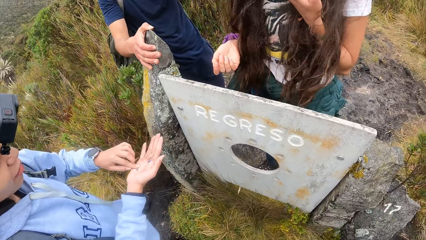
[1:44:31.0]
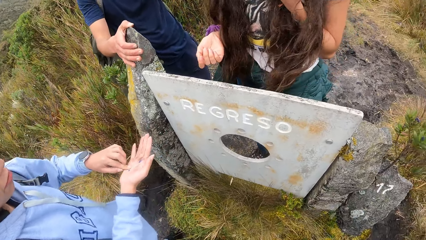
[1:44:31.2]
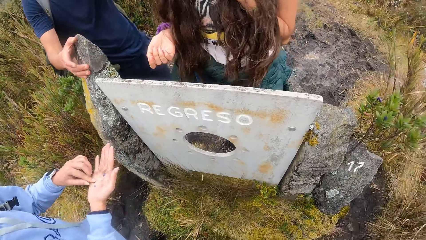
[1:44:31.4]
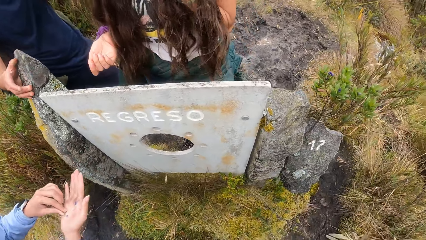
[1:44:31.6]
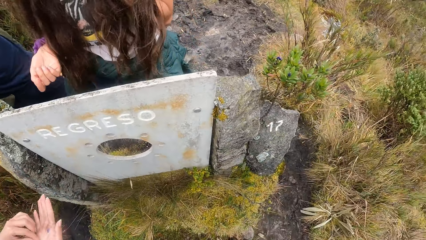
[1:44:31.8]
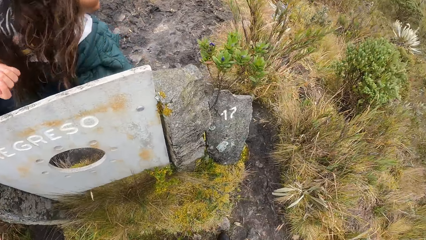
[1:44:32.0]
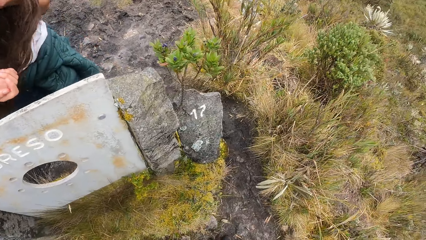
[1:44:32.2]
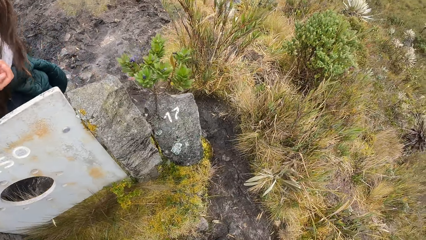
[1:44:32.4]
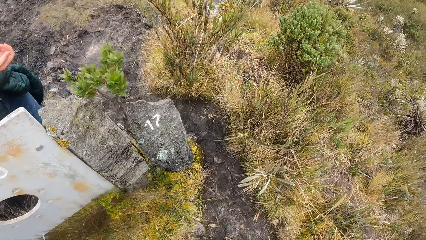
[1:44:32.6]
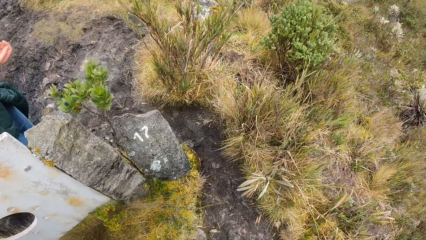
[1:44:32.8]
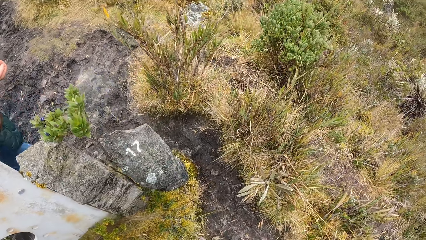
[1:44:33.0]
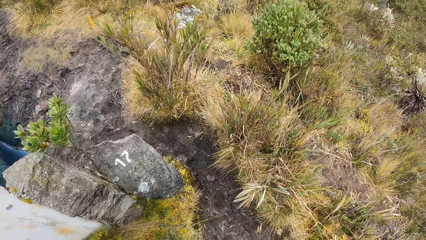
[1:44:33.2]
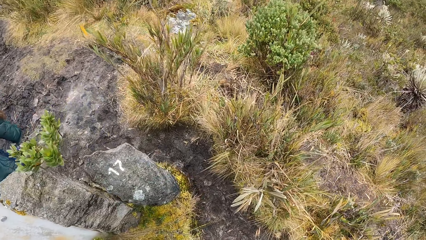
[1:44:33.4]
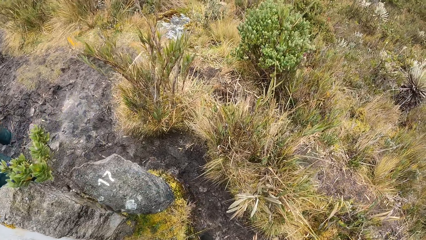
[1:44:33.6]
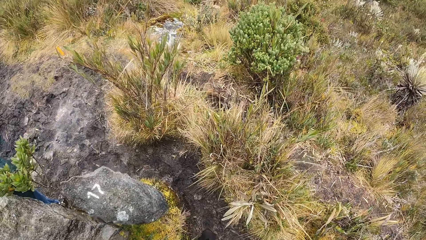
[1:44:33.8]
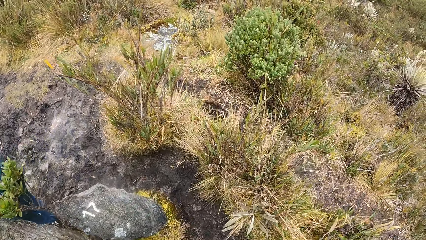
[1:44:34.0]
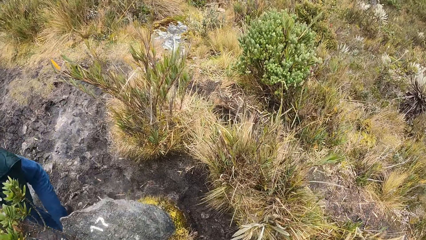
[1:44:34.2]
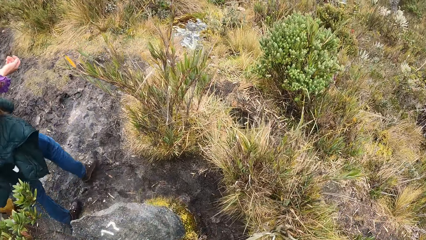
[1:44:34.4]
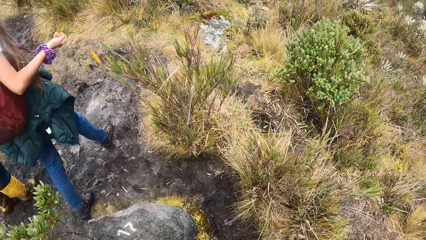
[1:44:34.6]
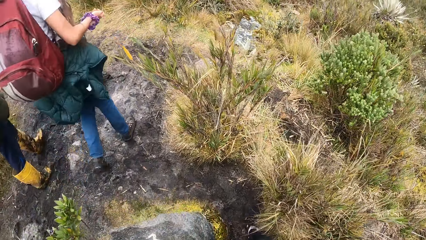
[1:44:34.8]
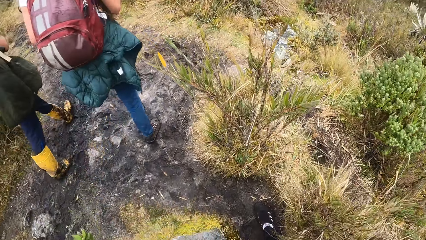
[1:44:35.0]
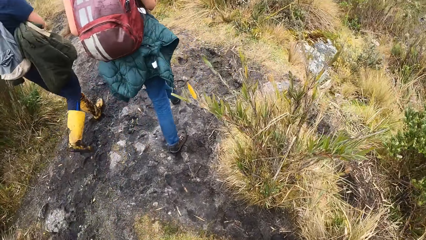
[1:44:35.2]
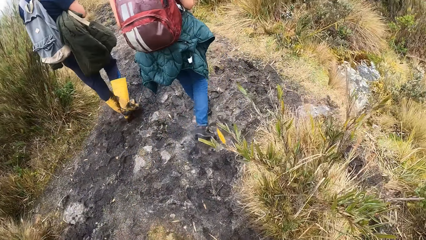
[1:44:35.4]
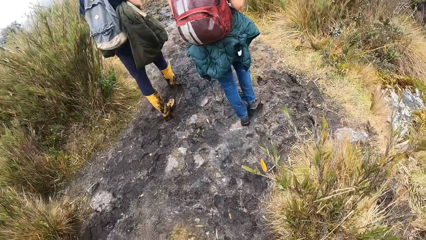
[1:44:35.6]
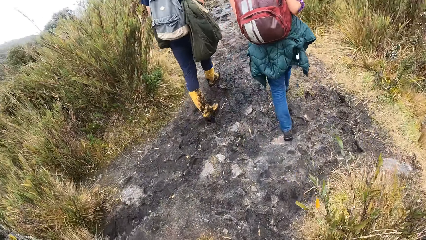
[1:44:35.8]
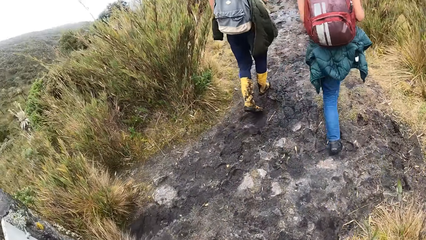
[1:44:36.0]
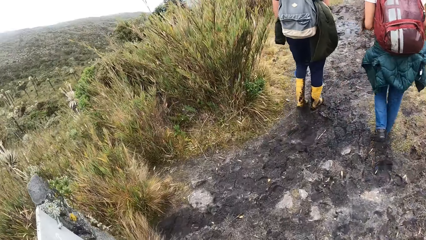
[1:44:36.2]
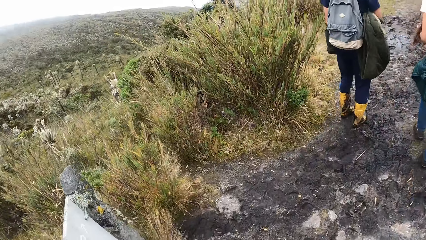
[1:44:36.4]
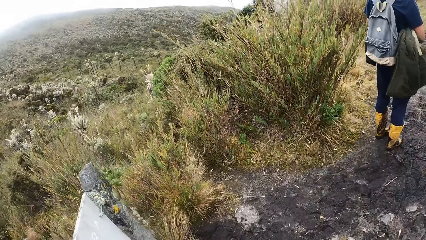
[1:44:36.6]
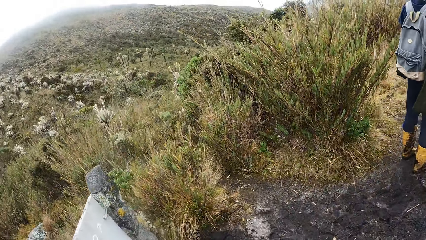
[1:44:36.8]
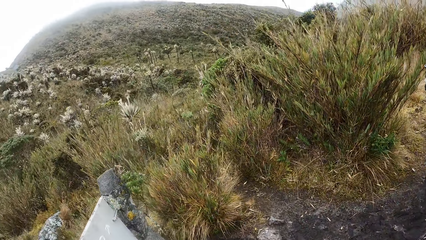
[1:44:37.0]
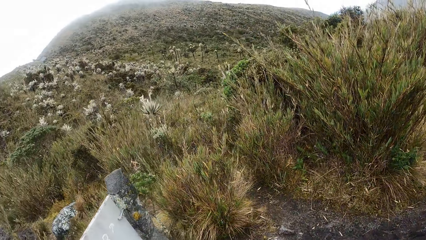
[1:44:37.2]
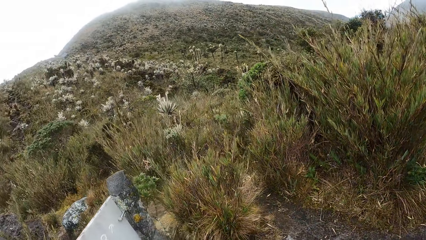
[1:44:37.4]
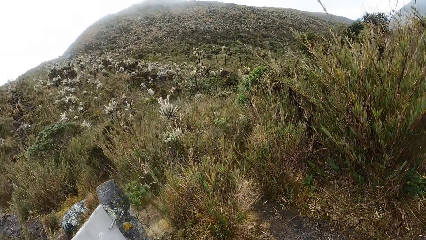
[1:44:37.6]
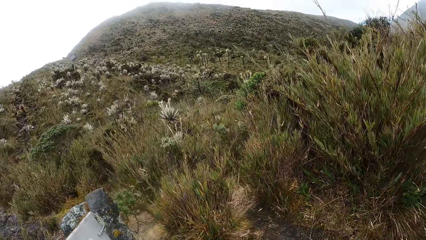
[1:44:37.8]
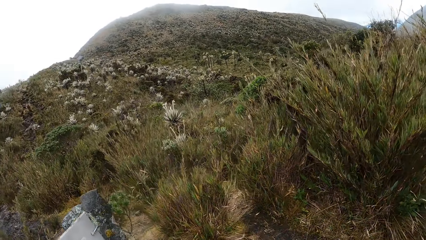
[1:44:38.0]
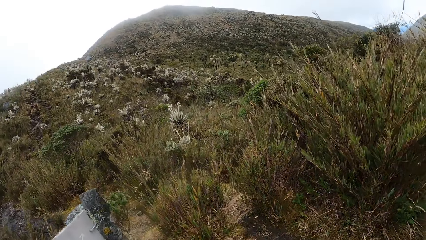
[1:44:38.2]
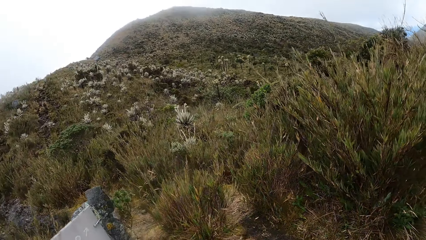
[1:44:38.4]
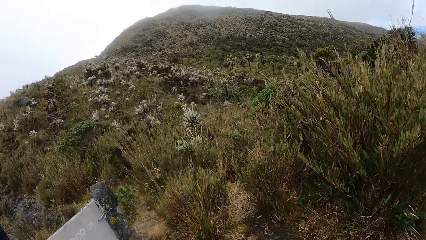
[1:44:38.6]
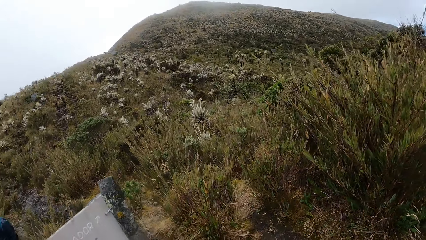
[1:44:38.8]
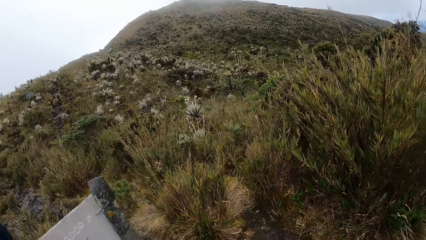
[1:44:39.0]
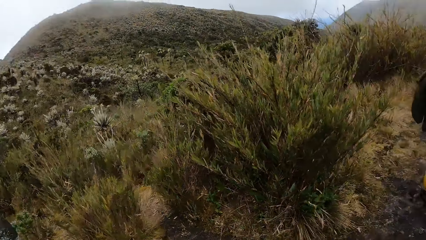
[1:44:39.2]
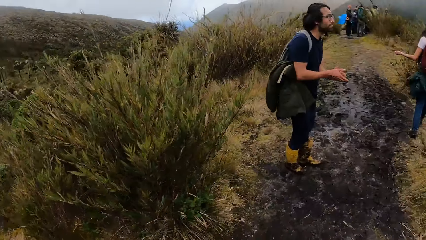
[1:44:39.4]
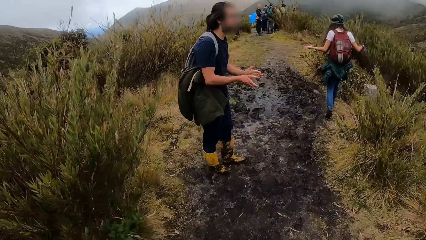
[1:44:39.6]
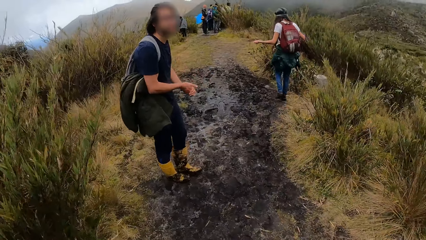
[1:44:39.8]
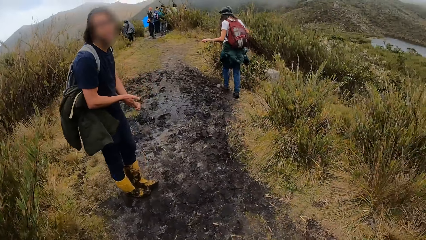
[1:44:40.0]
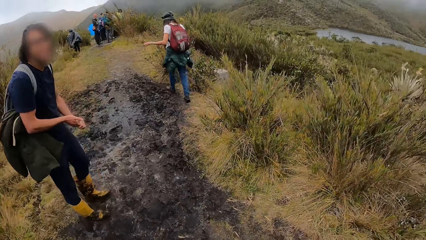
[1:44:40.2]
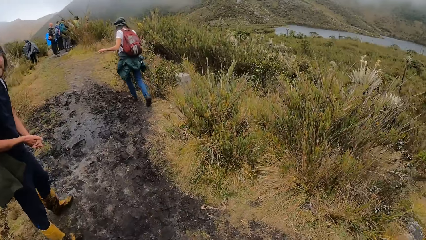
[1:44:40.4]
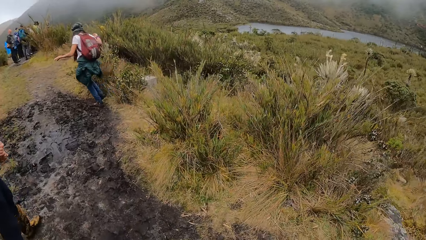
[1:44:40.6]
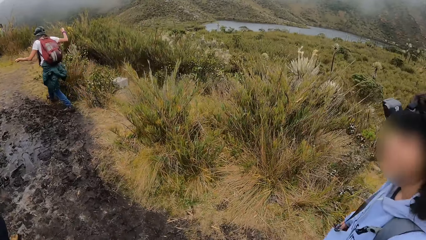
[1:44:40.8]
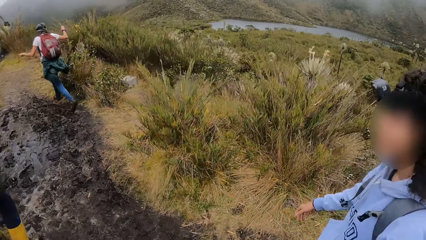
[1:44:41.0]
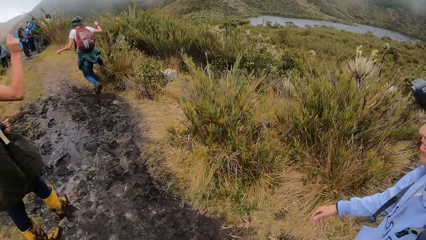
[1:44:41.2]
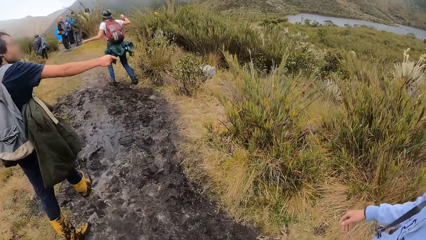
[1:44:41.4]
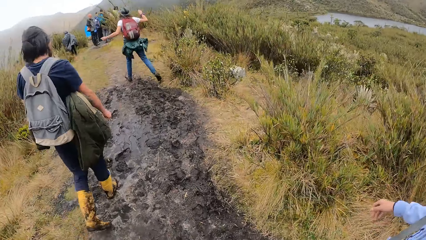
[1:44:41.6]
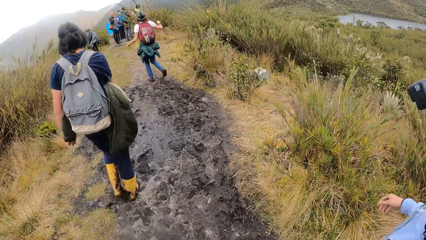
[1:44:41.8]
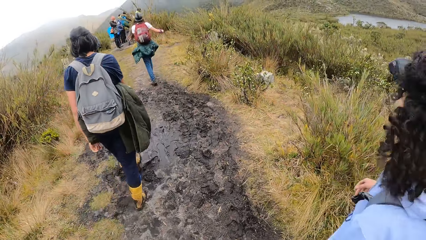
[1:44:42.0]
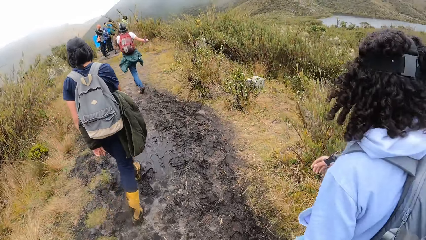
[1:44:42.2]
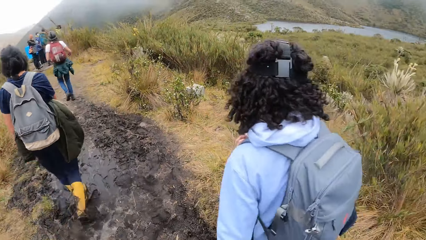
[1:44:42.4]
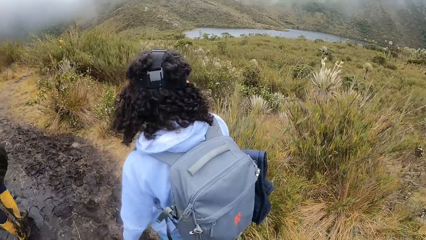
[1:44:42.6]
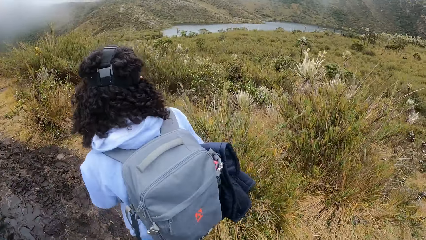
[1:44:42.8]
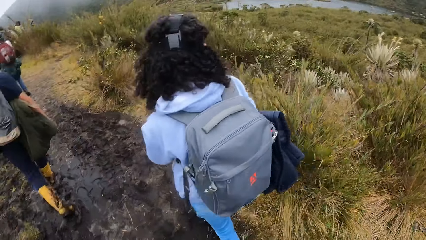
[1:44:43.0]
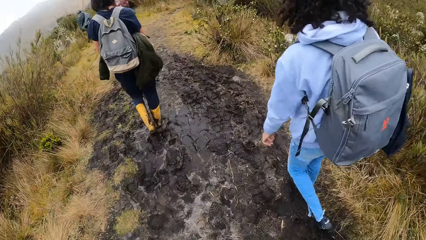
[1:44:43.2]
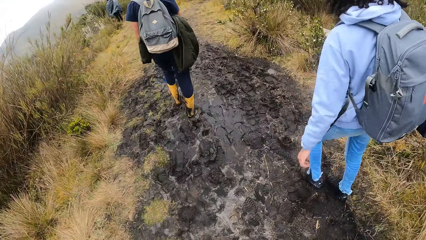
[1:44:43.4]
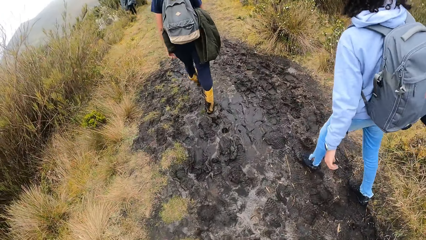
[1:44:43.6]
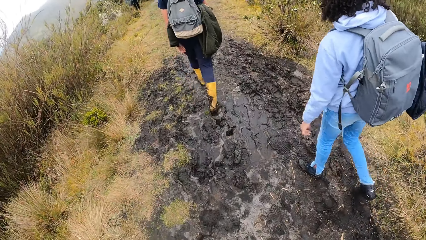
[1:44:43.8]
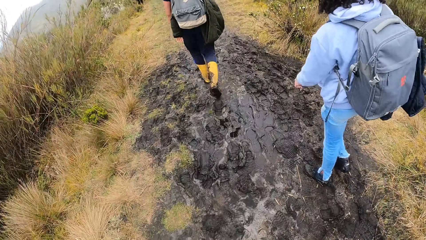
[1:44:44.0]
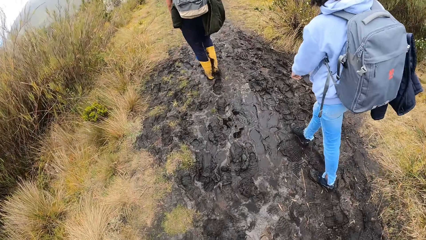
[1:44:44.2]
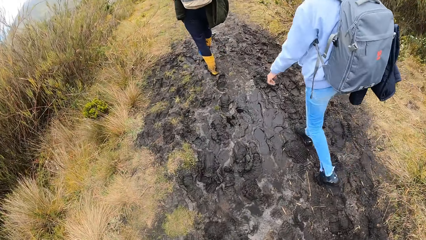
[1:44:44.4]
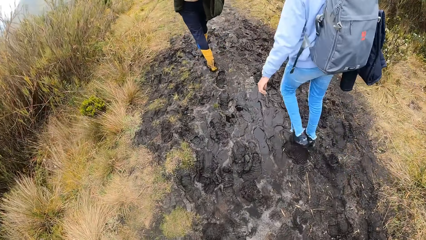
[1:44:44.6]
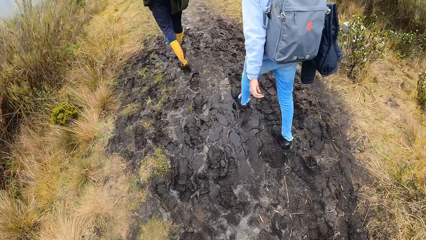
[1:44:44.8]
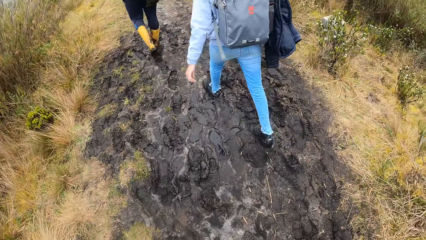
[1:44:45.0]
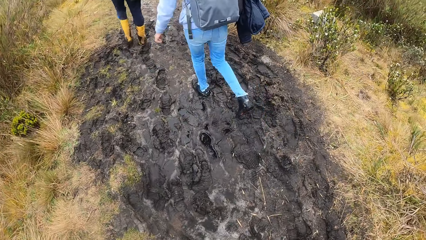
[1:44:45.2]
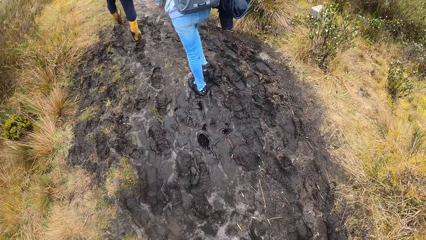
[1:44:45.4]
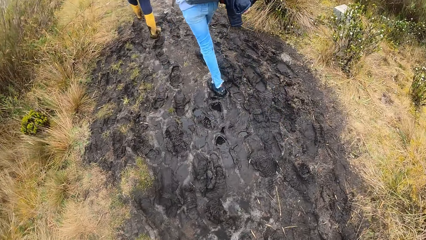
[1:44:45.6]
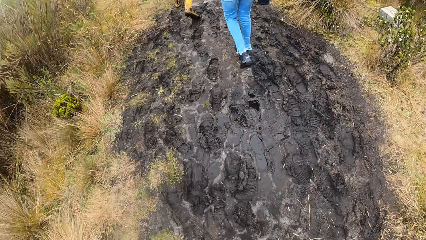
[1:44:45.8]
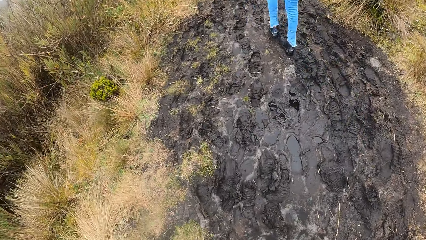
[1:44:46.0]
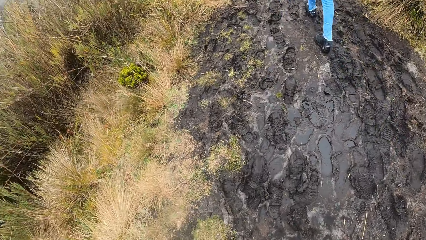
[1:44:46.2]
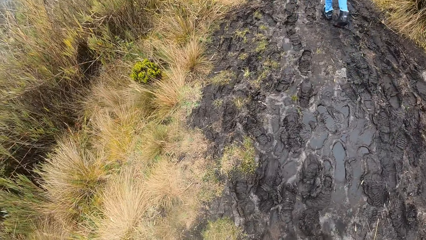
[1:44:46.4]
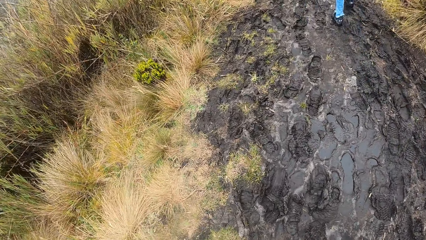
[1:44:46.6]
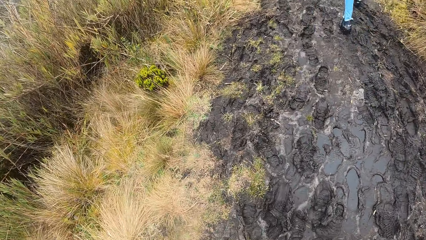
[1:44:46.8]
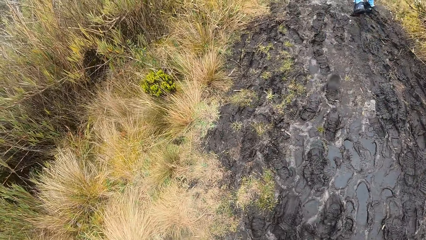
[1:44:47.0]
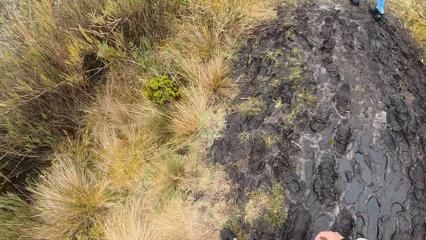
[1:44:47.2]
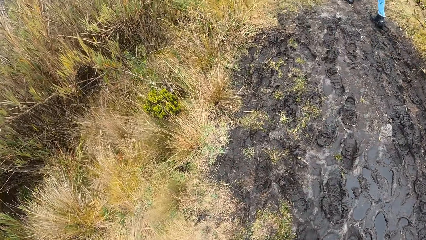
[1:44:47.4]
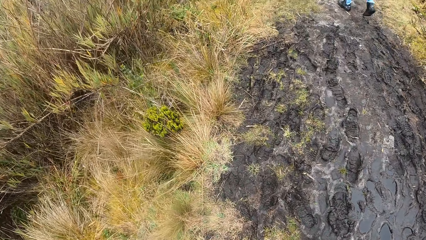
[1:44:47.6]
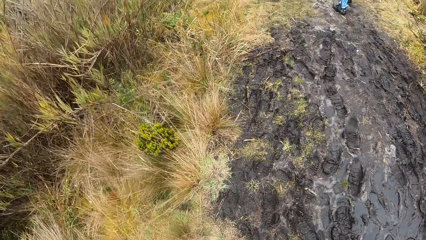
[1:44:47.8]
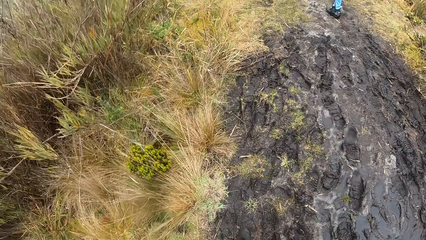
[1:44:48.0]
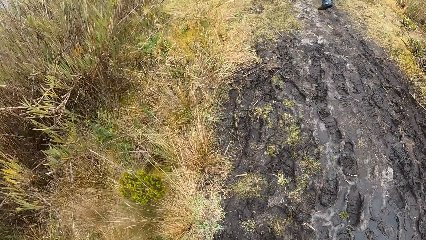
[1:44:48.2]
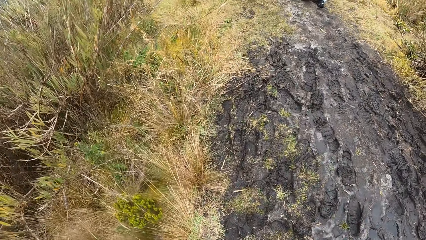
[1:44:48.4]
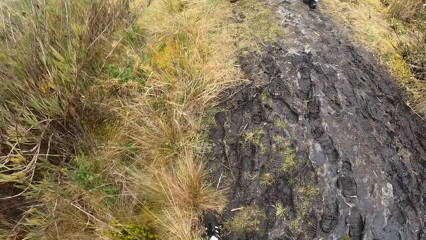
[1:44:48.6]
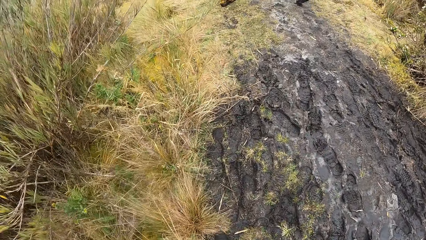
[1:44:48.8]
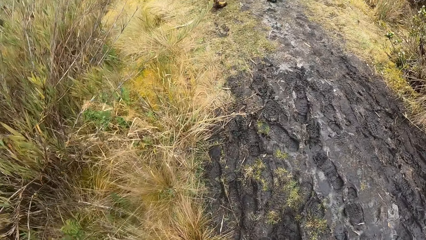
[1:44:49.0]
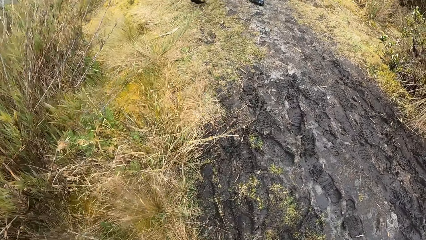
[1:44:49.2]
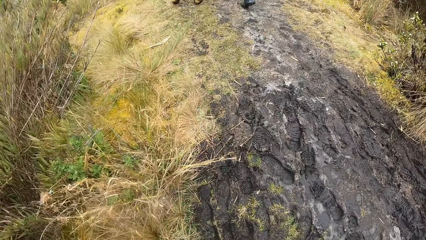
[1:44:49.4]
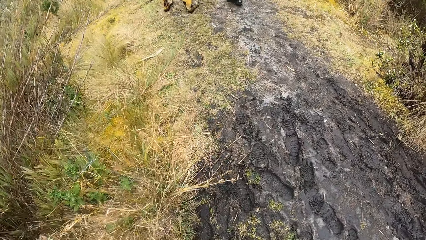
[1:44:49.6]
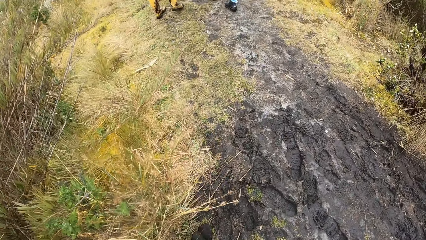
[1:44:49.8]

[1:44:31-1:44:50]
The camera wearer stares around. A woman walks around. A man moves around. The camera wearer looks around. The woman moves around. Another woman walks around. The man moves around. The camera wearer walks around.
